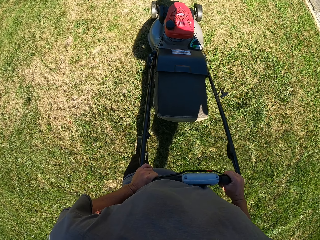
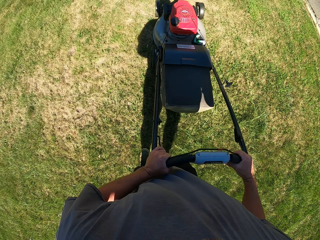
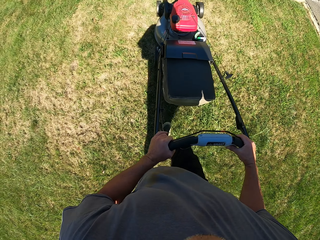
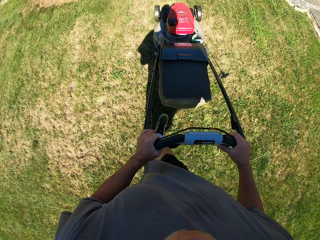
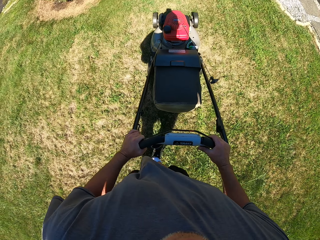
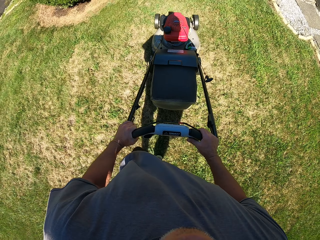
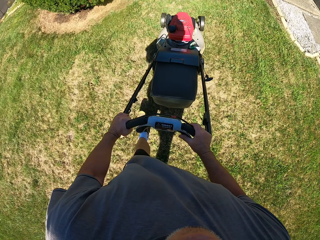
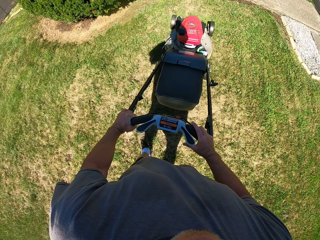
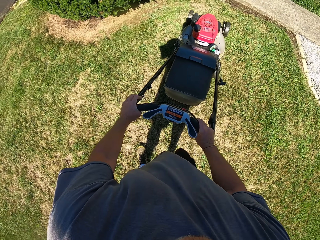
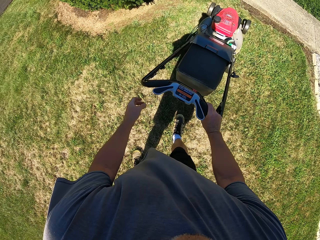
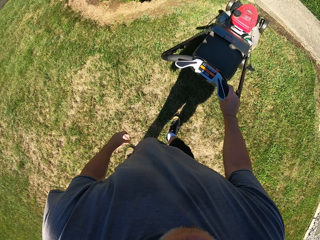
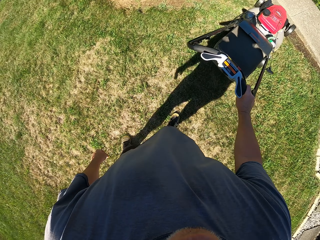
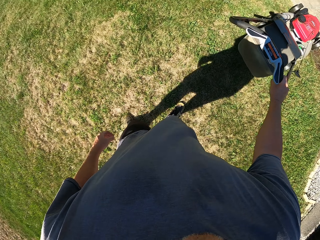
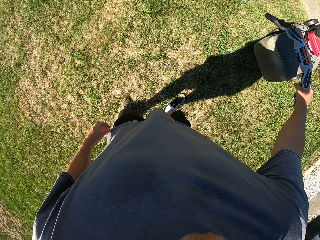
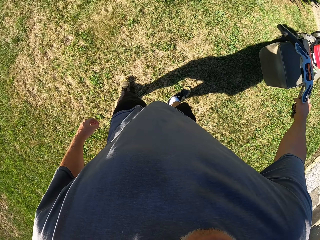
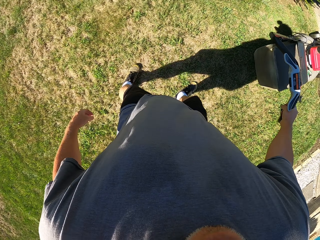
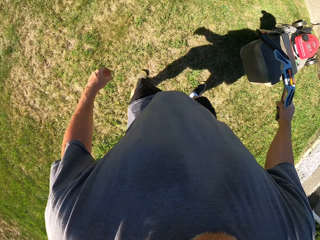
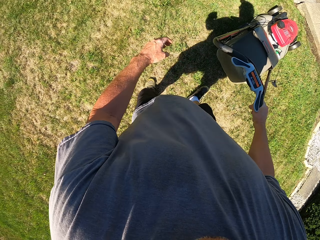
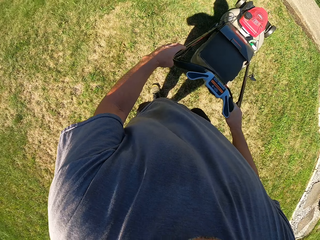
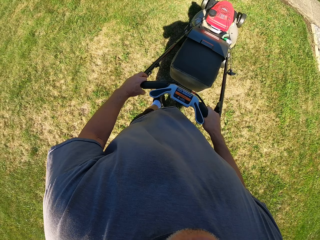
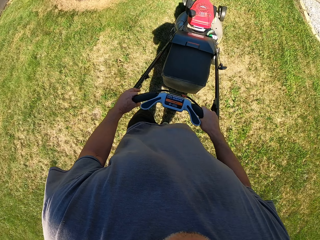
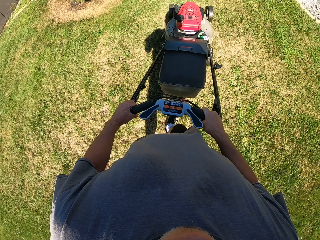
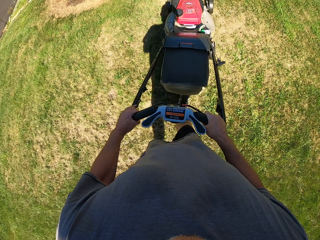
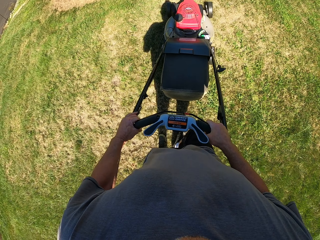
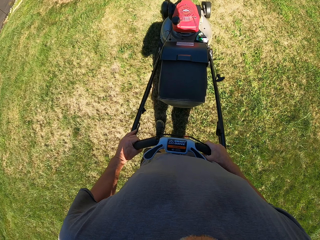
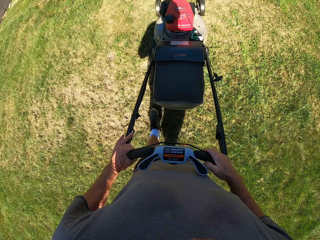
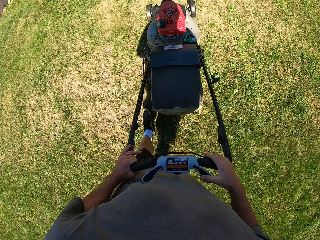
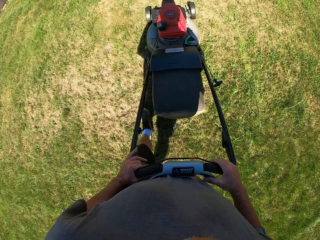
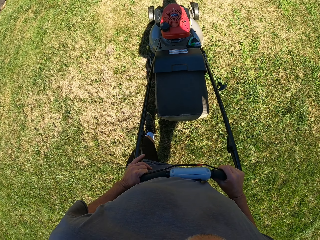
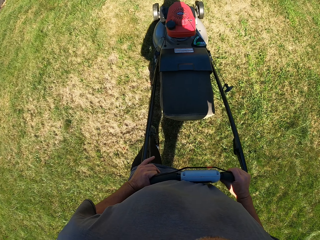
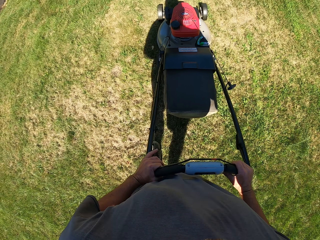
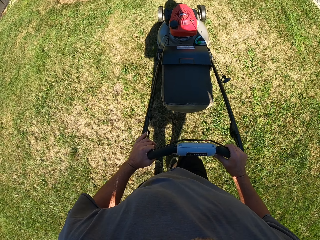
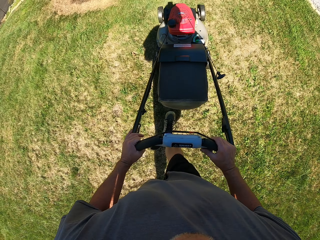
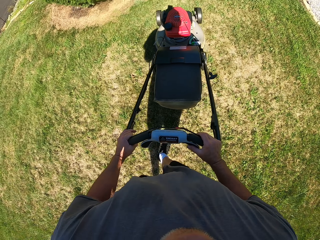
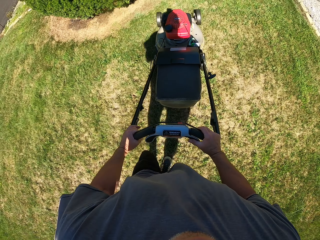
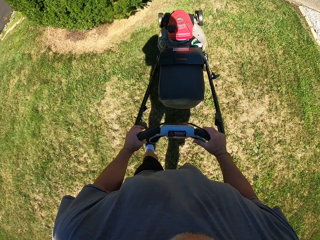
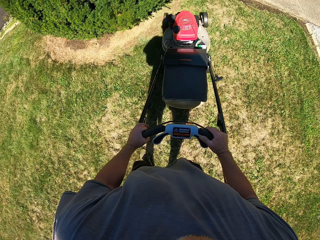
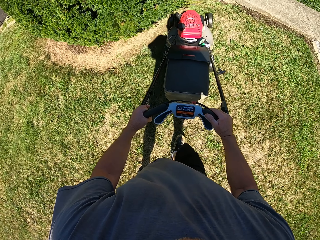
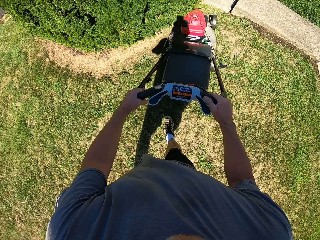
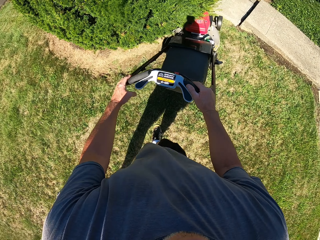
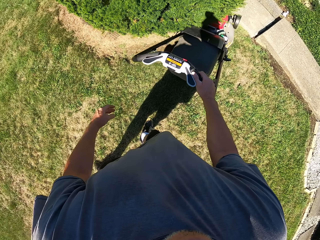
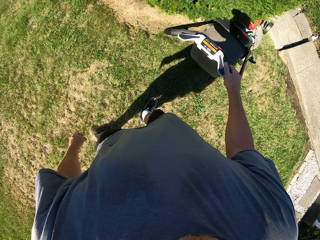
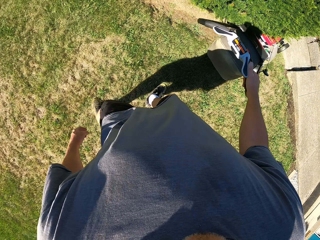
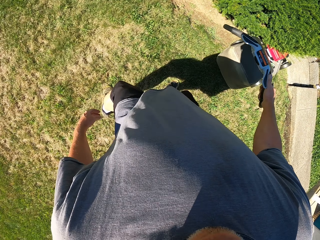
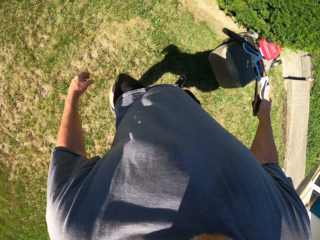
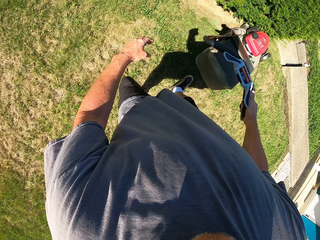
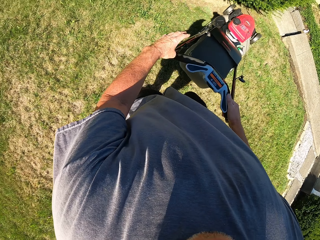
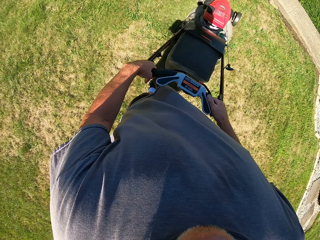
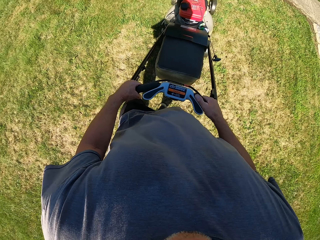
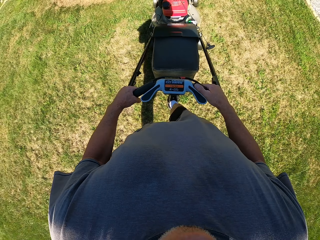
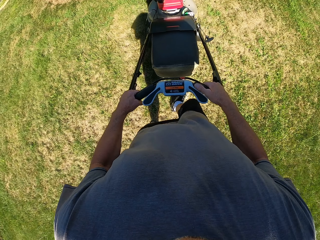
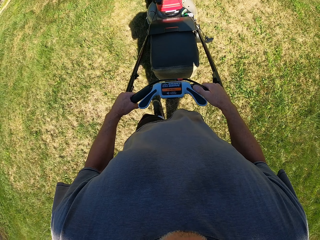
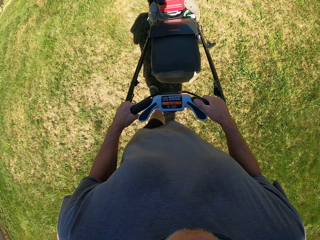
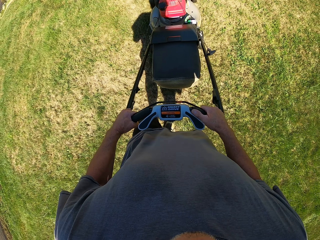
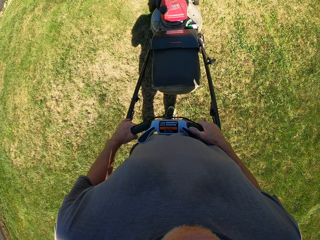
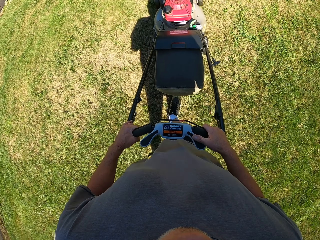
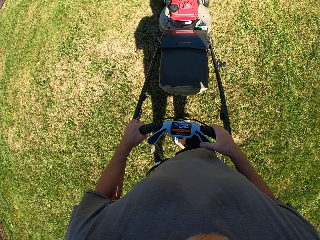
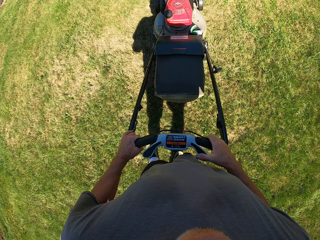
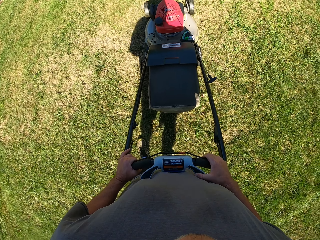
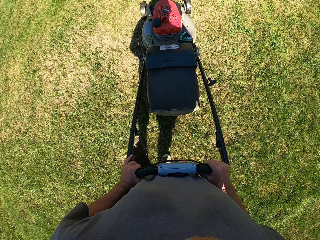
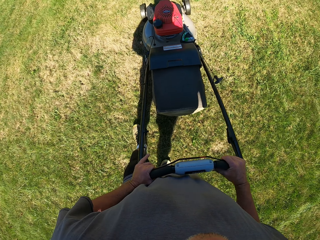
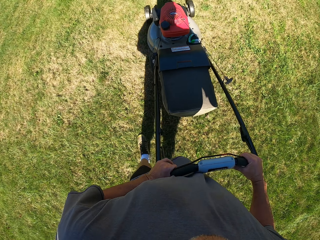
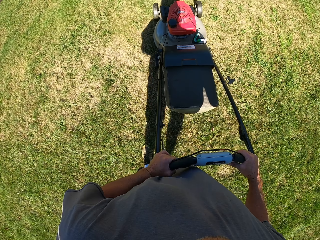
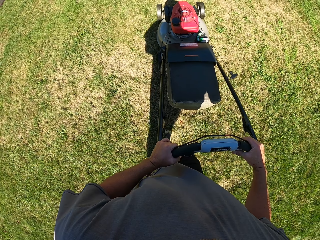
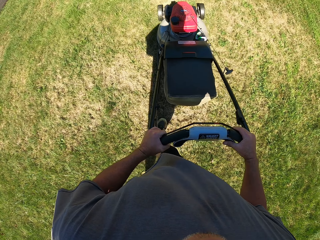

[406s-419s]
The camera wearer moves forward. They move backwards. They move forward. They move backwards.

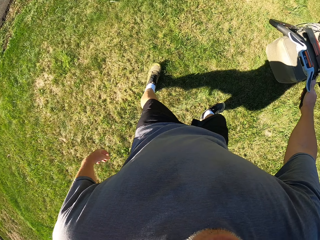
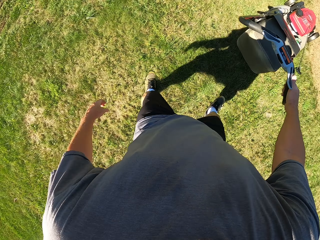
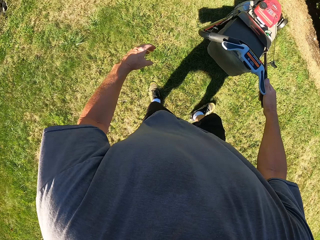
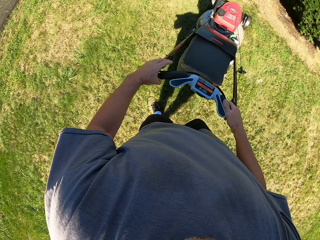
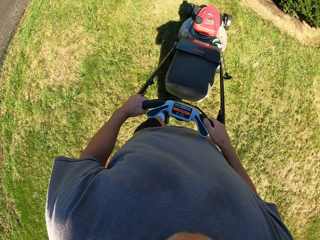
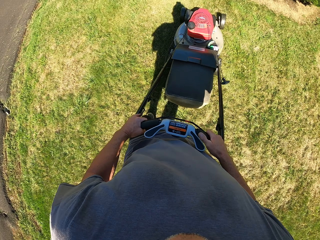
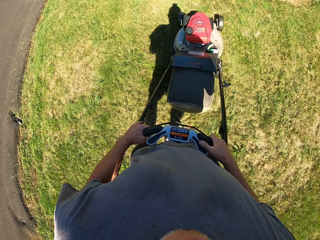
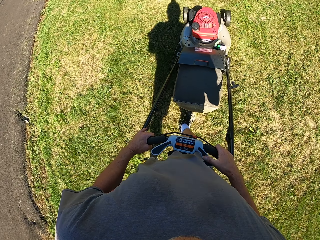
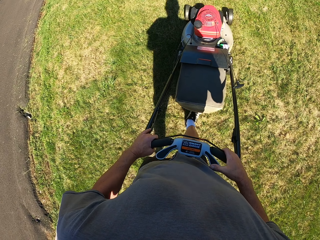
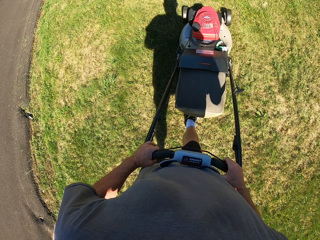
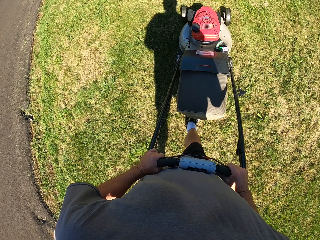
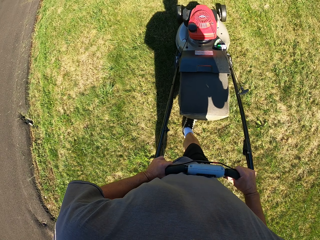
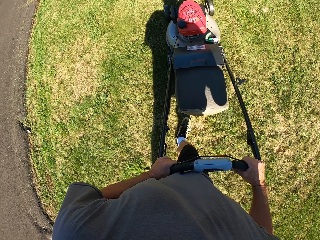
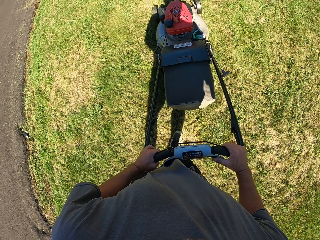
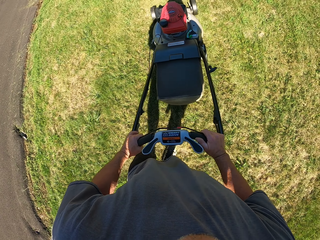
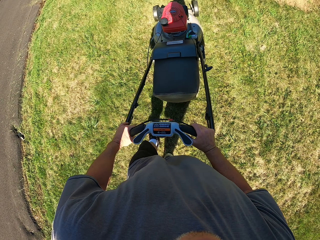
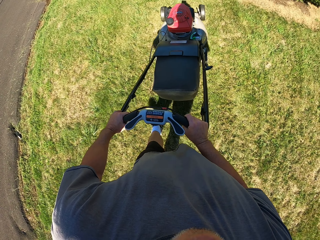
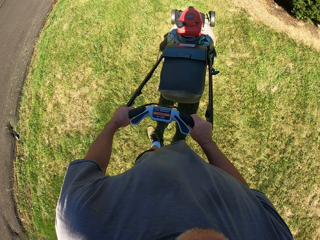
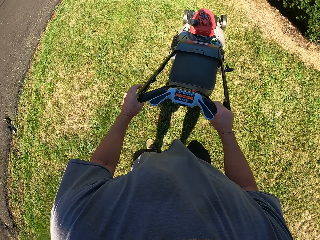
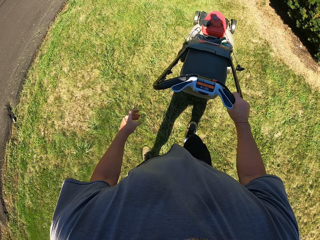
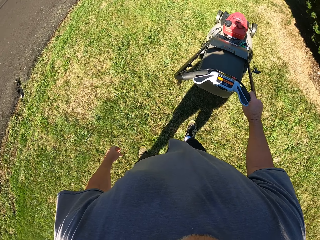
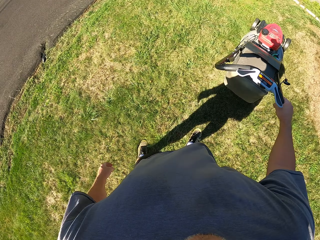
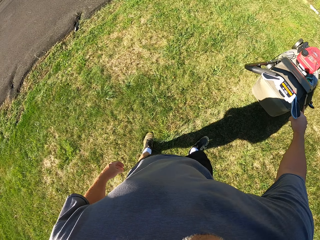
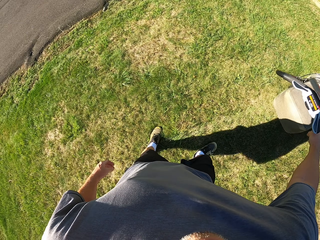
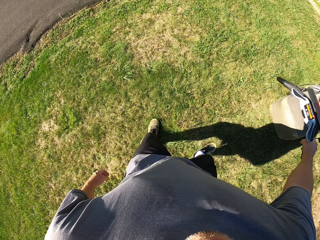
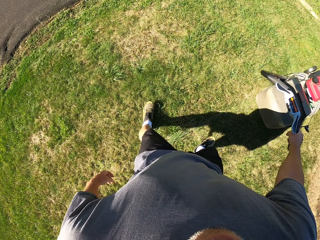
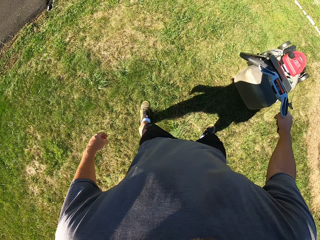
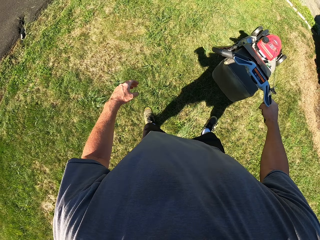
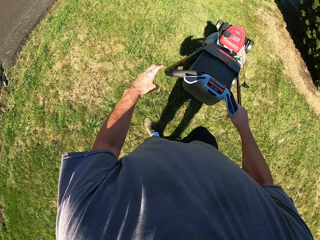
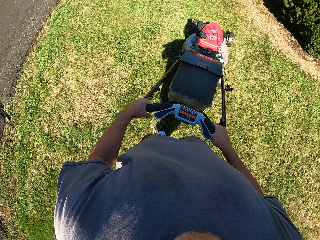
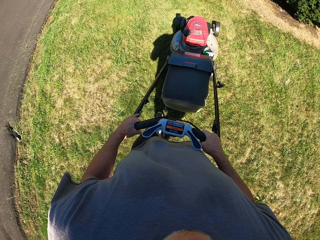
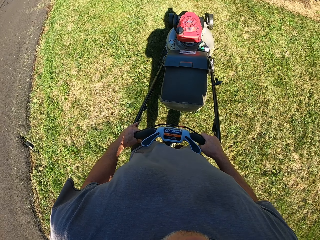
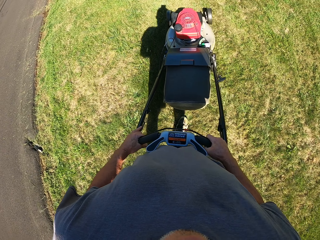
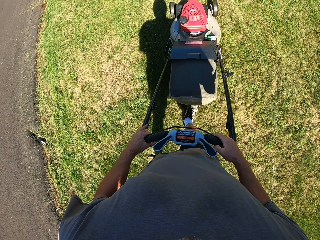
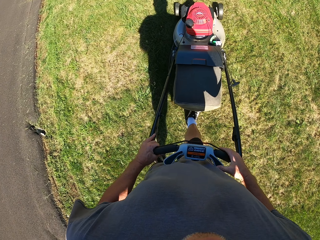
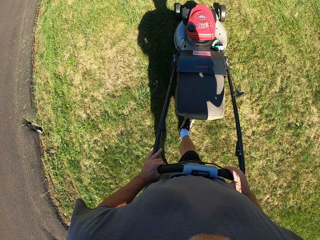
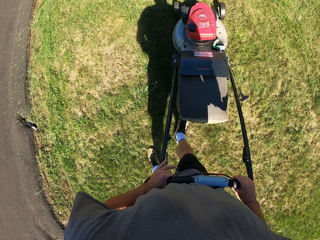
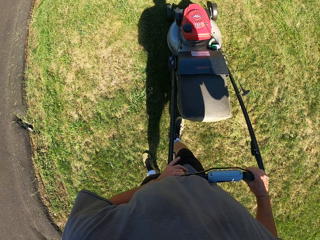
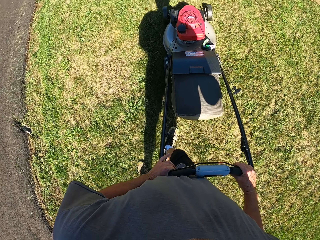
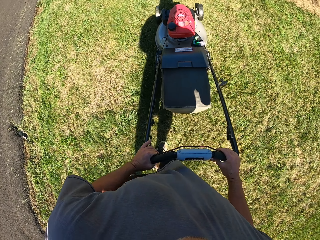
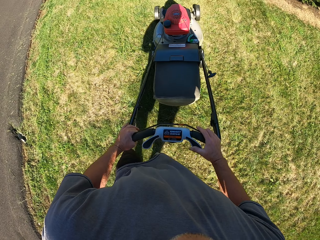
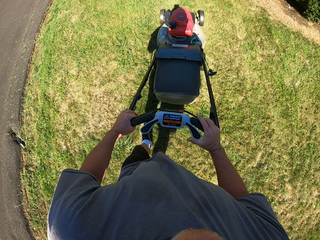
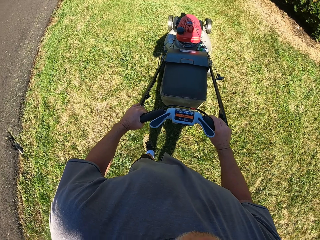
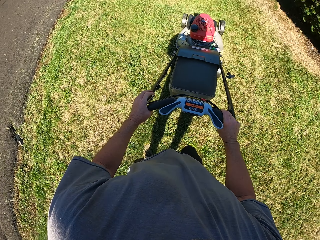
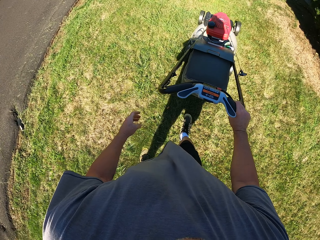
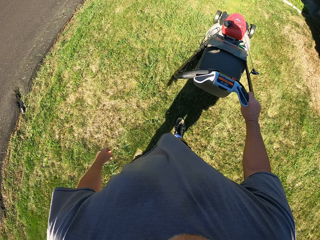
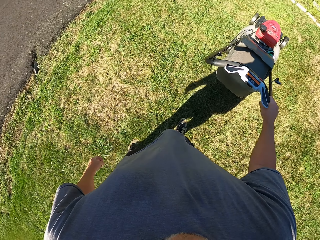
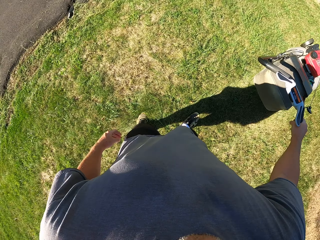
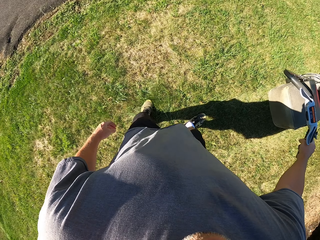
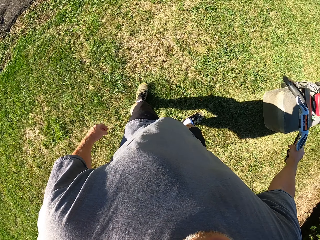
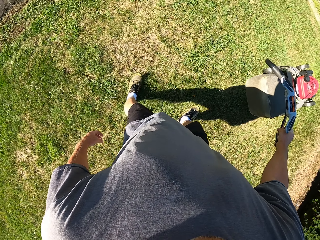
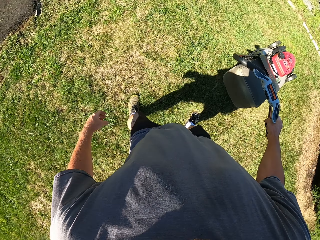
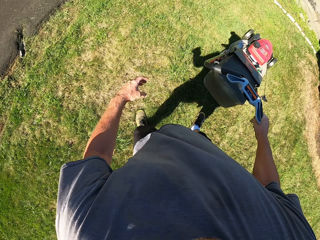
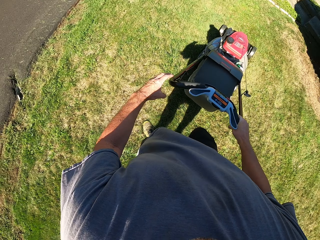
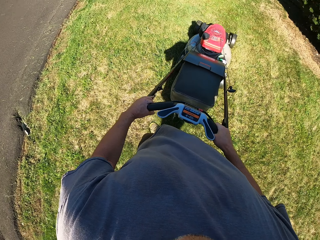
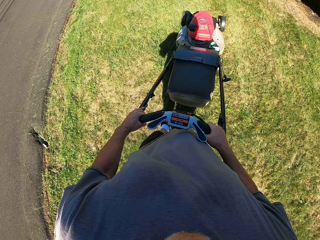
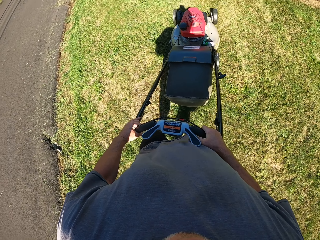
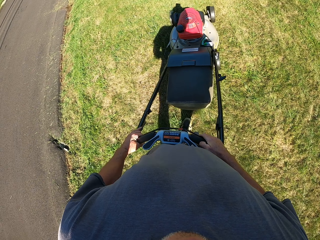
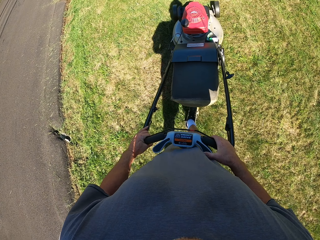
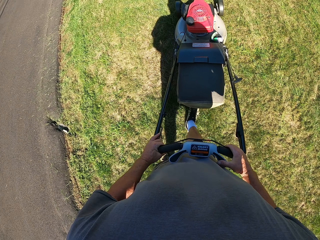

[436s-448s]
The camera wearer moves backwards. They move forward. They move backwards. They move forward. They move backwards.
